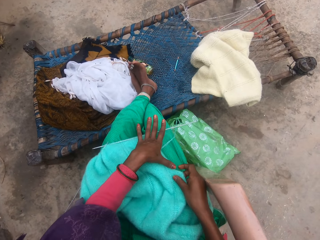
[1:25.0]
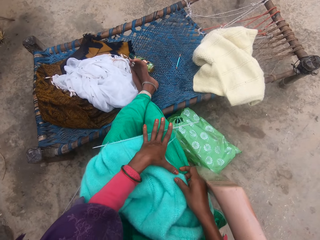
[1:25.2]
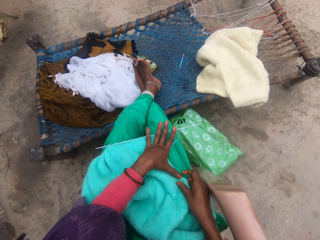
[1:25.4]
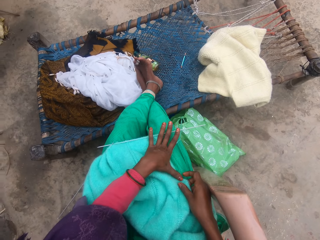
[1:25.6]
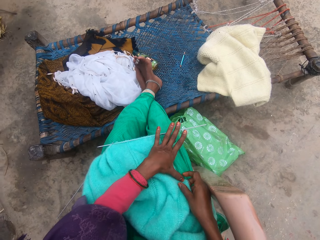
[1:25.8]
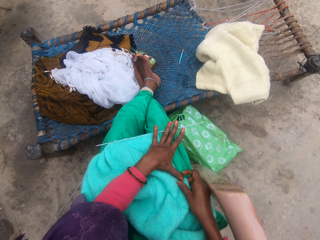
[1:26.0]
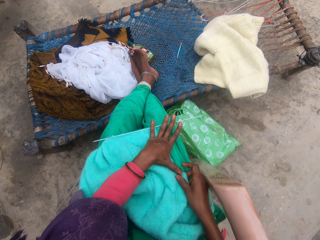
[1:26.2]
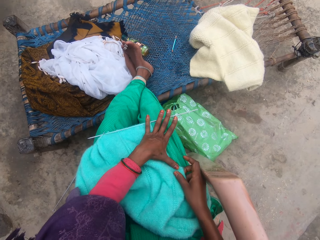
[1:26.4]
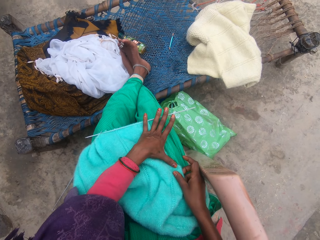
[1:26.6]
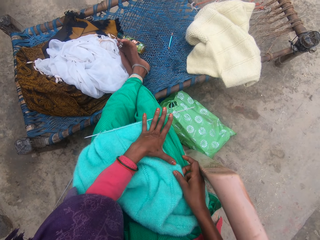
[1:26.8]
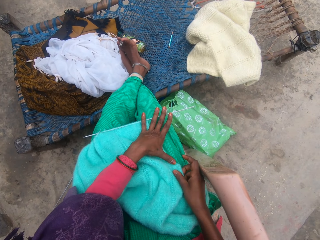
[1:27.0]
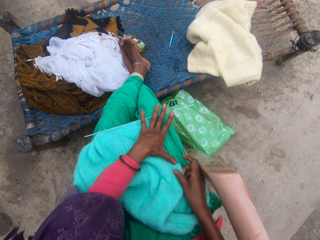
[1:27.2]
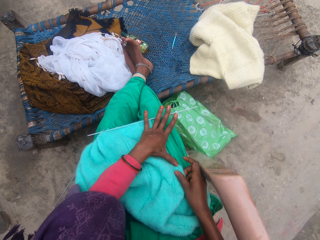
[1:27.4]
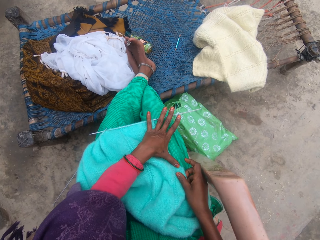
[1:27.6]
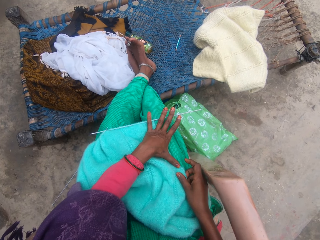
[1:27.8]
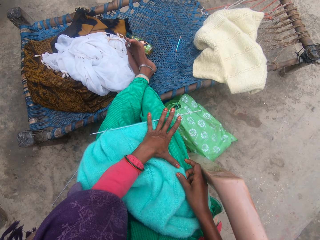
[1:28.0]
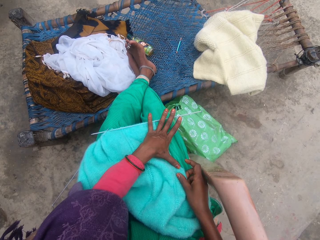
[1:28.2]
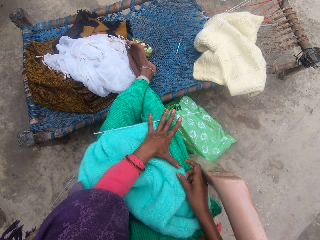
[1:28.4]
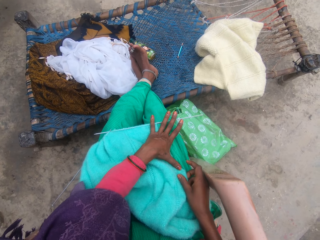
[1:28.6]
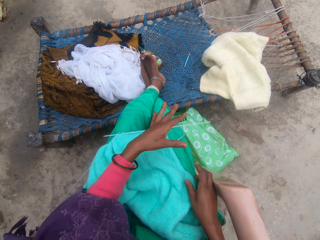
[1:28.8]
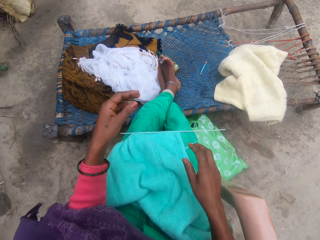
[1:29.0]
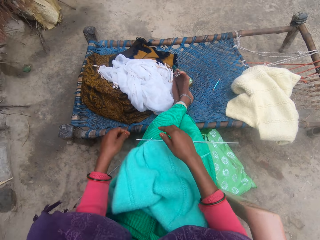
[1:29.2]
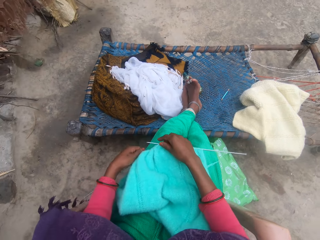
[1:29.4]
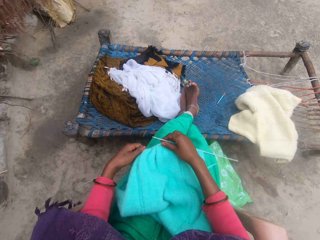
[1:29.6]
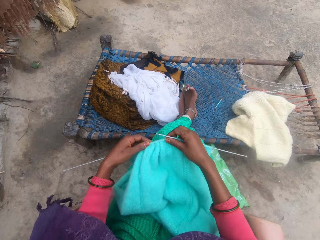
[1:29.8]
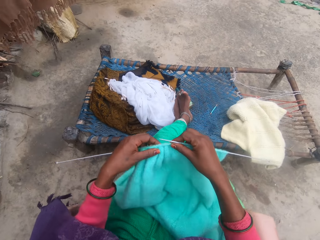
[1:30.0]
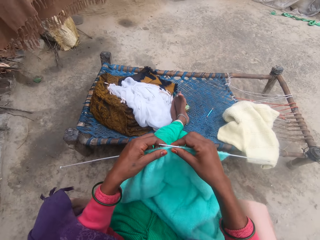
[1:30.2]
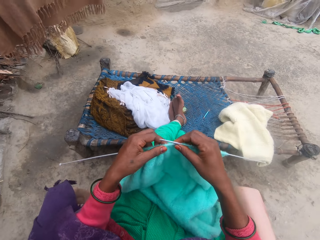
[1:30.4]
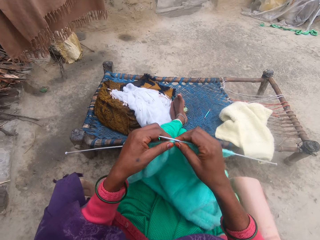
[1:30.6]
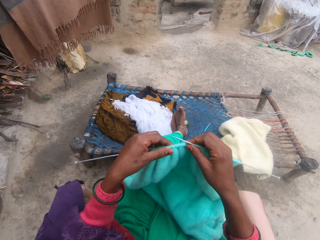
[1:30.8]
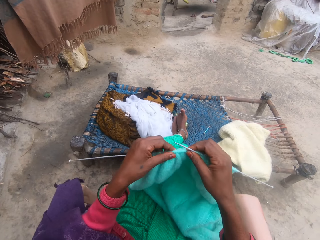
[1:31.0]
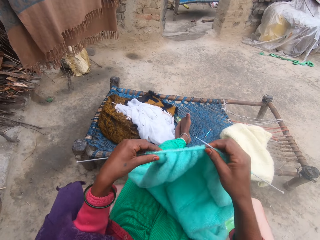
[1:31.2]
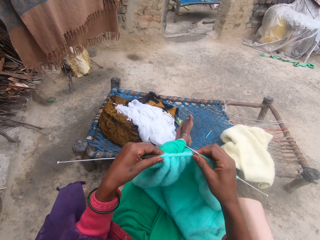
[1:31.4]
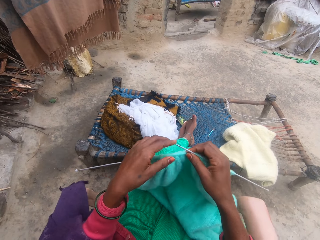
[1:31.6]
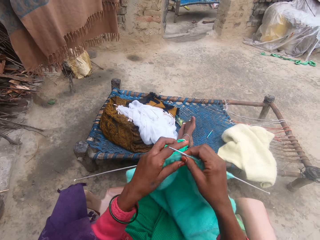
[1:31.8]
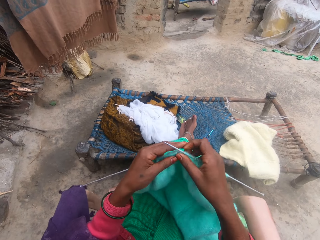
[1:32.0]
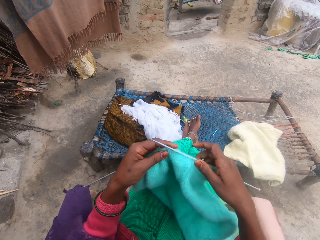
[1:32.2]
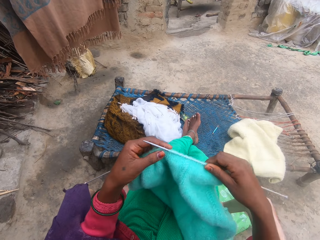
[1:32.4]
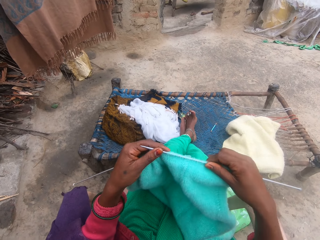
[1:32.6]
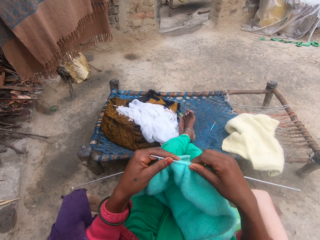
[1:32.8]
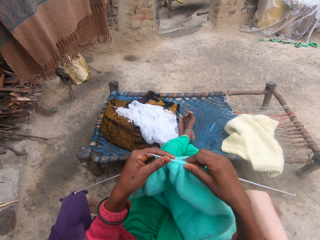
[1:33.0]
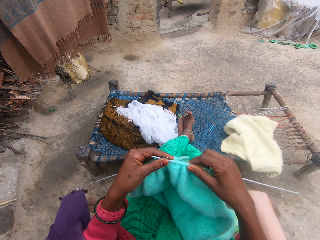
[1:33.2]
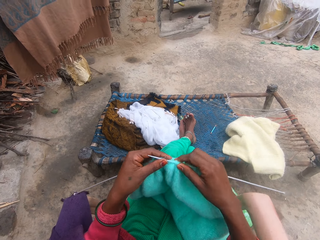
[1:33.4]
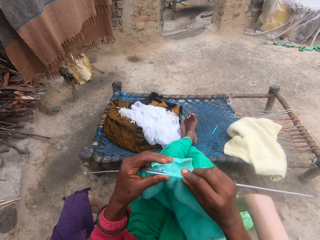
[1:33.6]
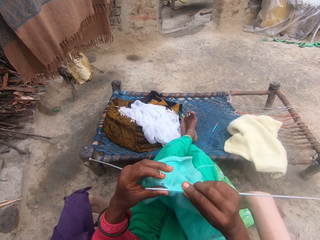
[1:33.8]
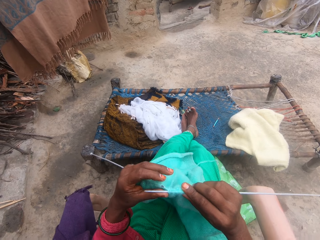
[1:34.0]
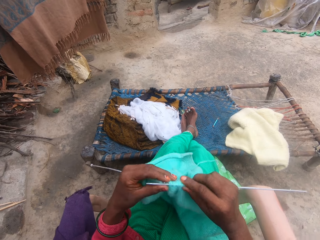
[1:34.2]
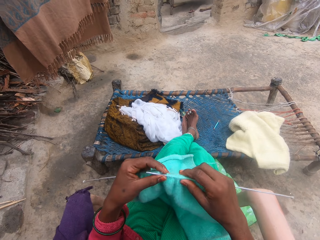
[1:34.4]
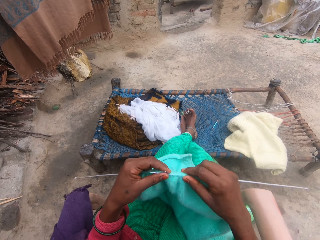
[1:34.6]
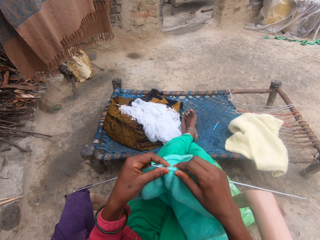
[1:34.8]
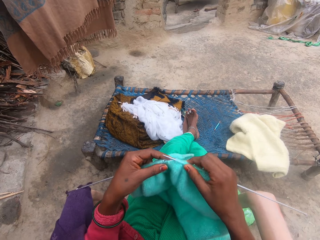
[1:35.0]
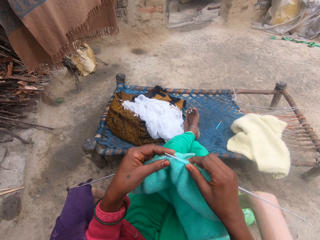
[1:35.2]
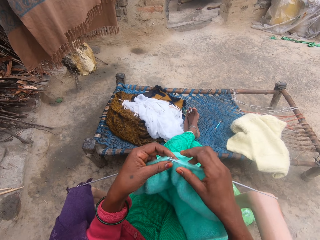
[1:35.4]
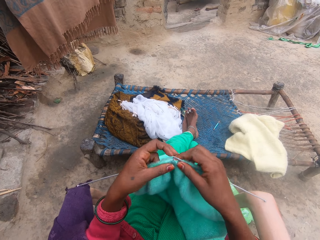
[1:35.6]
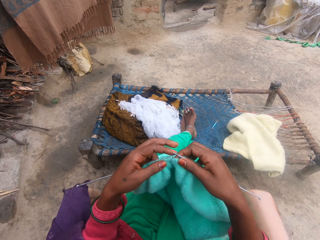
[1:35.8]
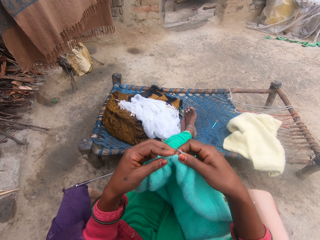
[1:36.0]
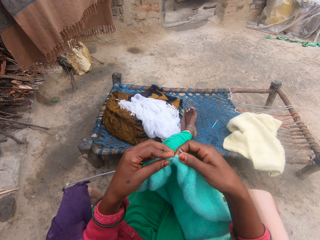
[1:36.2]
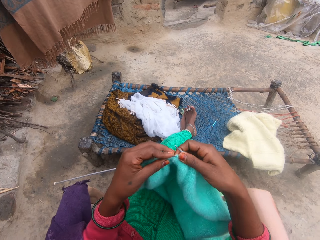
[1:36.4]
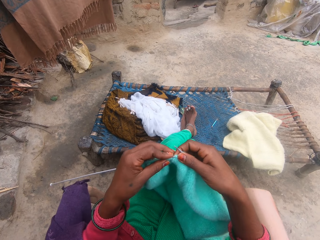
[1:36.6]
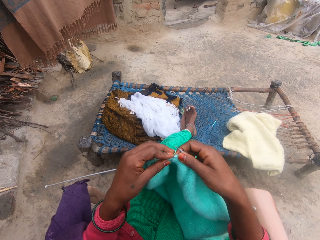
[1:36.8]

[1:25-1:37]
The camera wearer touches the crochet on her lap. She measures on the fabric using her hand. She picks up the crochet from her lap. She holds the fabric. She yarns in the needle.

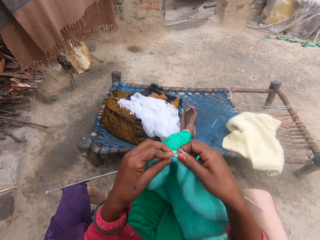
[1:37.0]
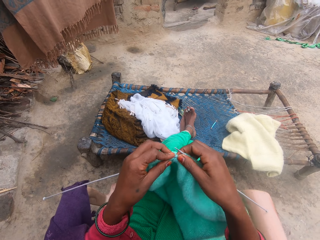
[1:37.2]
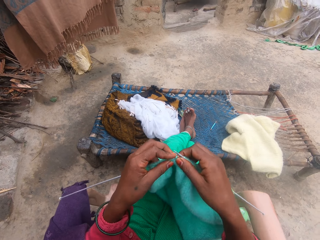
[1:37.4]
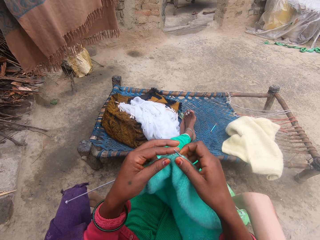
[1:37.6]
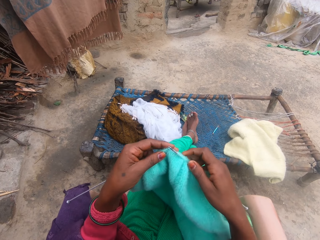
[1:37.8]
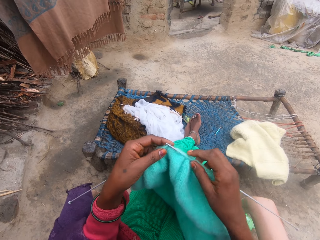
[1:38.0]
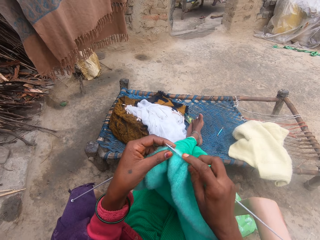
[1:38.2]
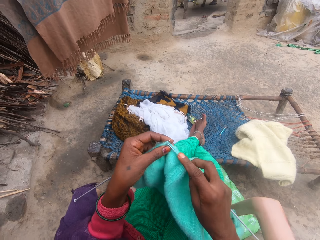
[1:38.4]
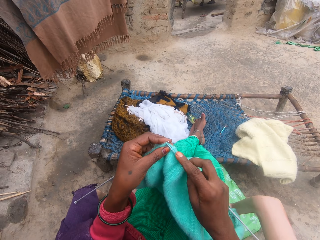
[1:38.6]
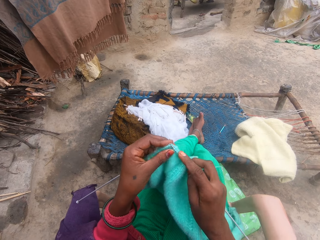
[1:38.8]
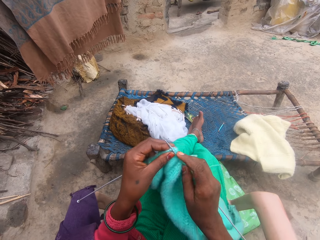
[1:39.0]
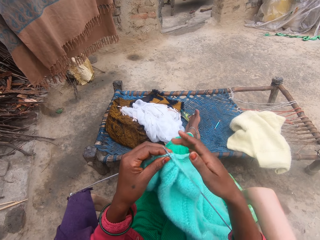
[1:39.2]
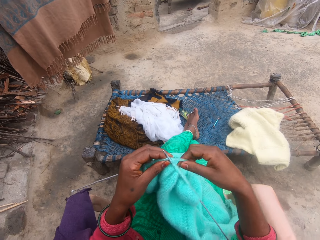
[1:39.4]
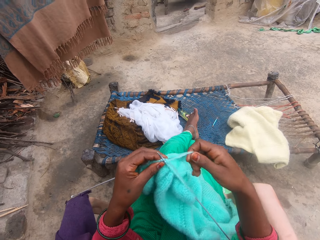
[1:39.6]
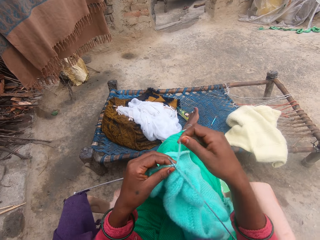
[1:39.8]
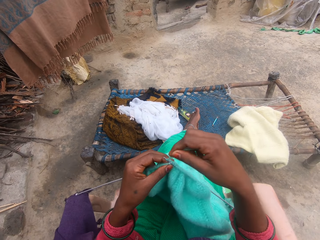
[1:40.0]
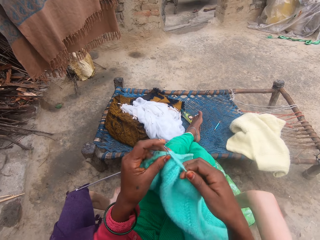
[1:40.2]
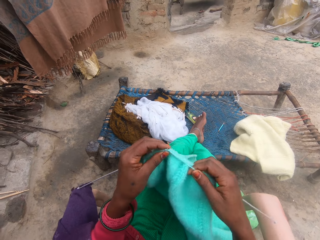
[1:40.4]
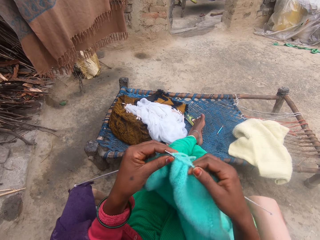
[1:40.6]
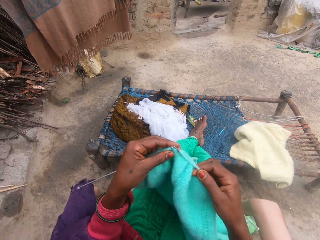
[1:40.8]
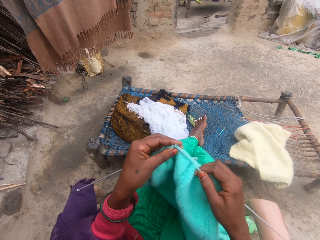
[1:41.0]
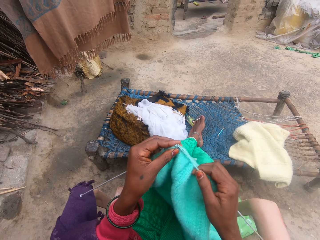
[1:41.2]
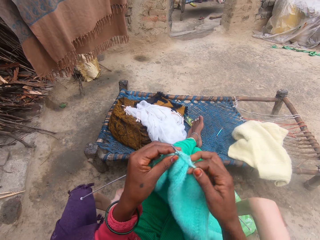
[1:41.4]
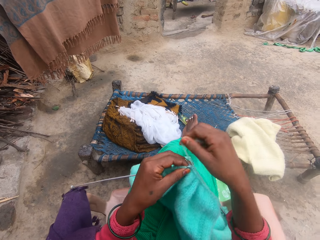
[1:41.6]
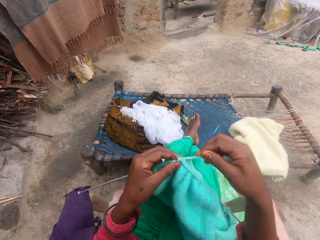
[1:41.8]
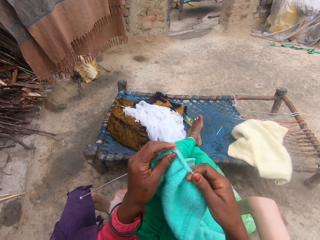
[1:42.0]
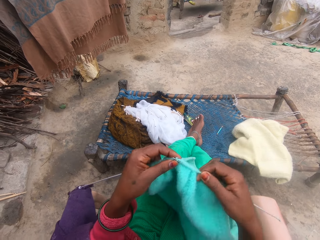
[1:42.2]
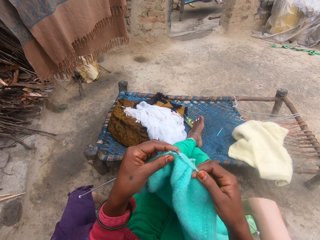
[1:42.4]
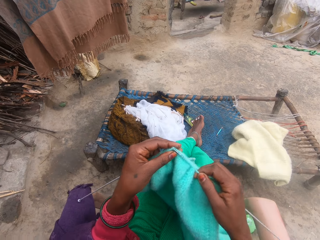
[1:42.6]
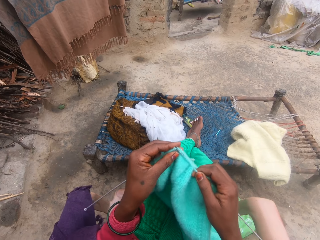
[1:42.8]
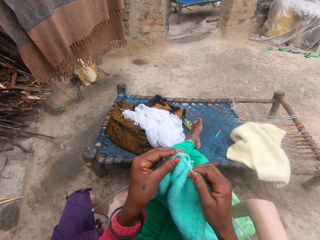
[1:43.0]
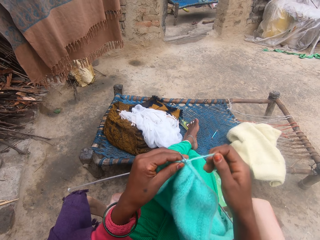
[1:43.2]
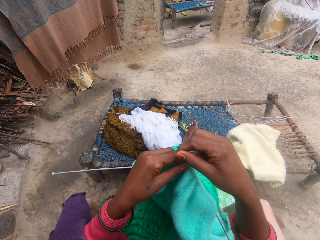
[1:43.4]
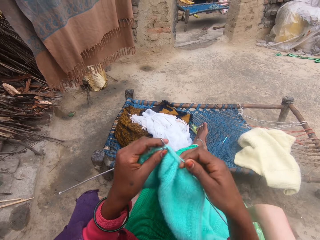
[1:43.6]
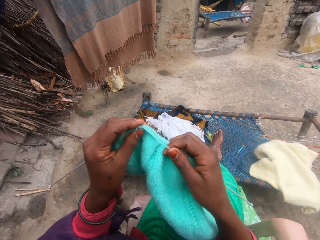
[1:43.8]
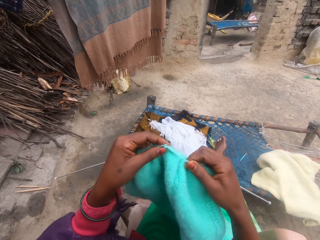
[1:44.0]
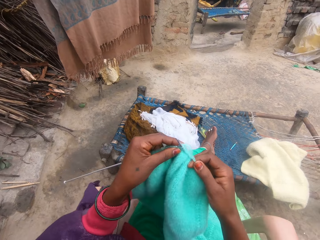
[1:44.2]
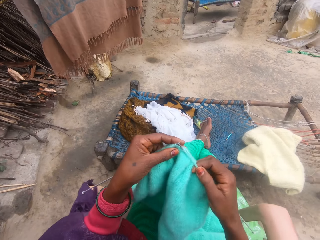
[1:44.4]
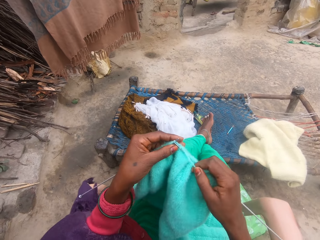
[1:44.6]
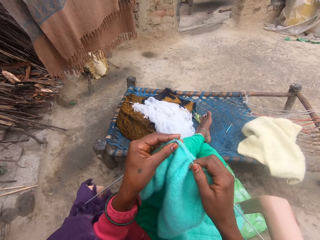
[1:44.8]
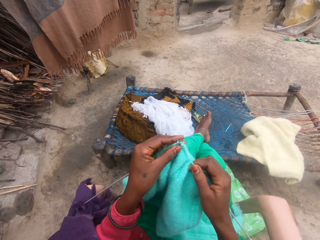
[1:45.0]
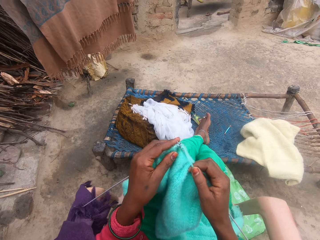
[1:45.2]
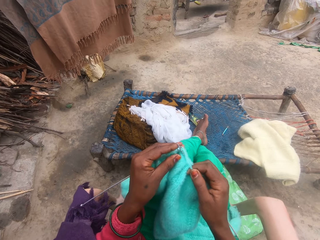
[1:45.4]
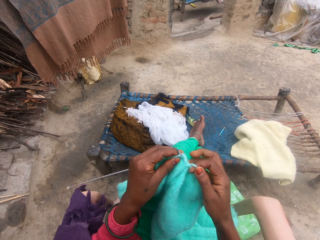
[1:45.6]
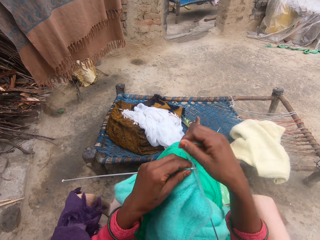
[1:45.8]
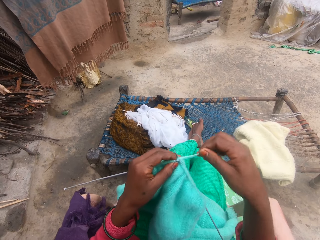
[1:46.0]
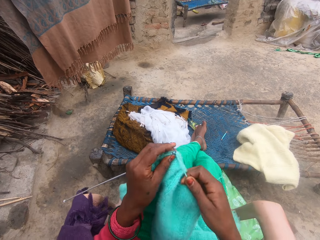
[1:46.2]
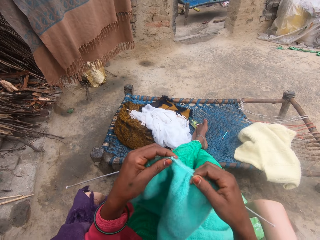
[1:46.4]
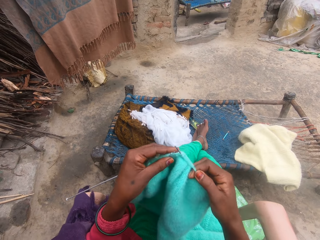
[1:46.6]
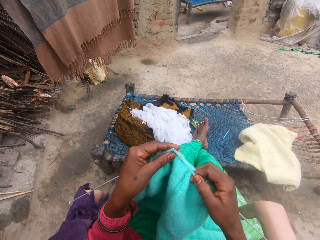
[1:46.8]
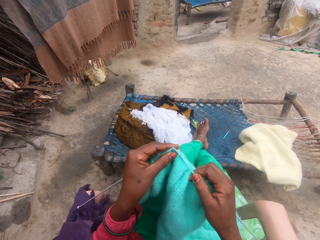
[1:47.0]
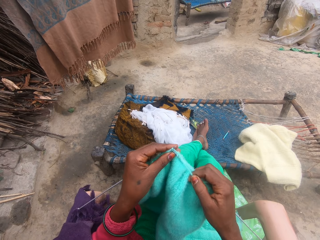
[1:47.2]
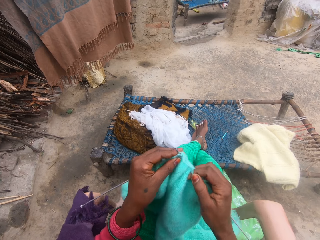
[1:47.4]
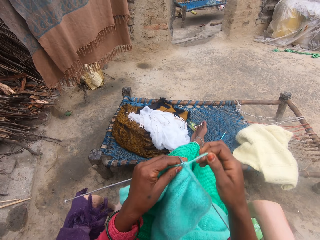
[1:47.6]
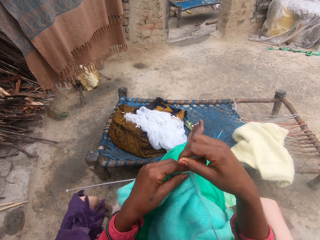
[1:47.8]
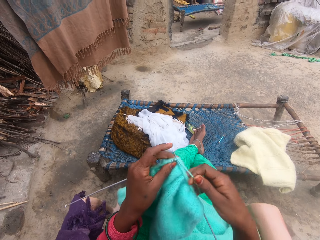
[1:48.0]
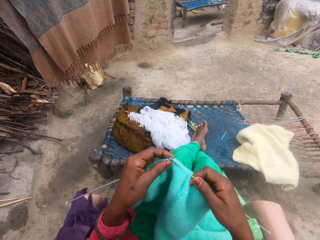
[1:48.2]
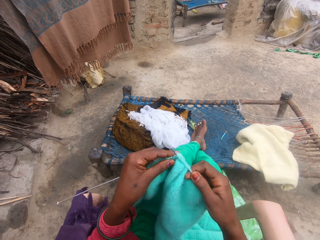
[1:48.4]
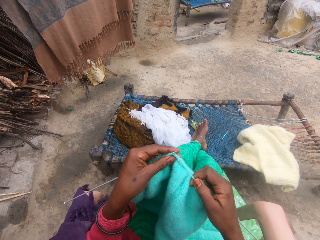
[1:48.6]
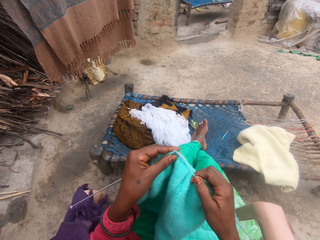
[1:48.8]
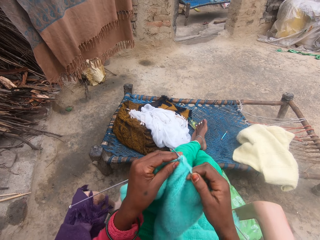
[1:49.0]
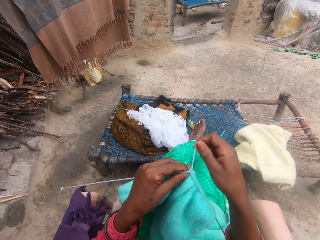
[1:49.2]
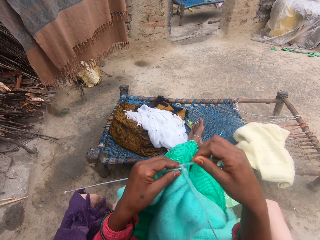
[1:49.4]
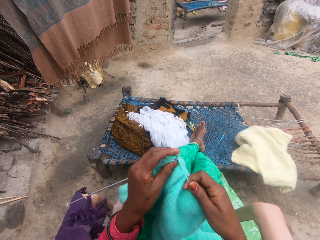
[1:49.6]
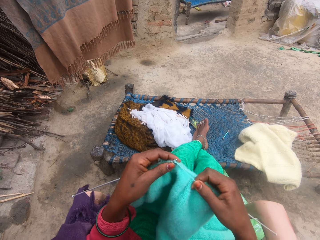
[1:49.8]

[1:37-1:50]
The camera wearer rolls the yarn around the needle. She knits the yarn with the needle in her hands. She rolls the yarn on the needle and knits the yarn with the needle in her hands. She holds the thread. She rolls the yarn on the needle. She adjusts the crochet on her lap. She knits the yarn with the needle in her hands. She rolls the yarn on the needle. She knits the yarn with the needle in her hands. She rolls the yarn on the needle. She knits the yarn with the needle in her hands. She rolls the yarn on the needle.
